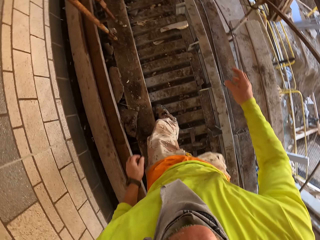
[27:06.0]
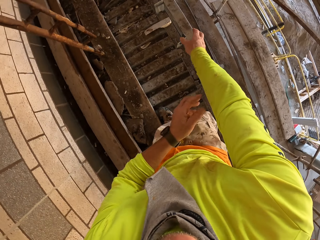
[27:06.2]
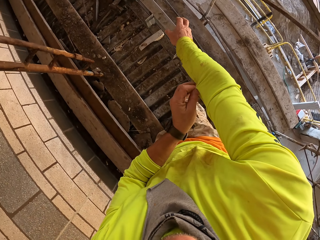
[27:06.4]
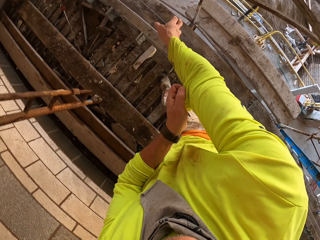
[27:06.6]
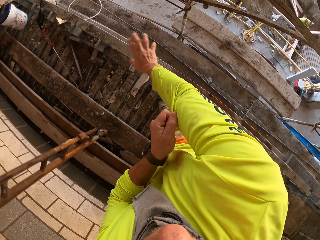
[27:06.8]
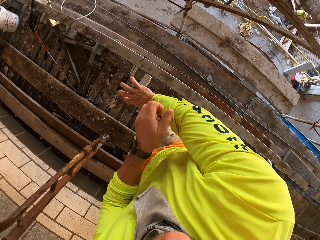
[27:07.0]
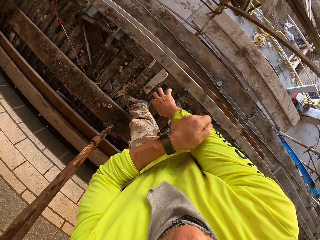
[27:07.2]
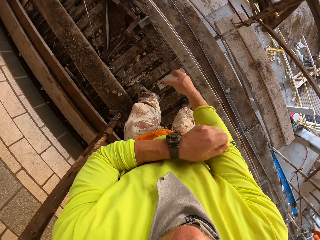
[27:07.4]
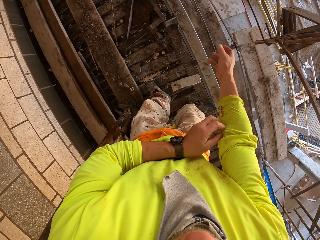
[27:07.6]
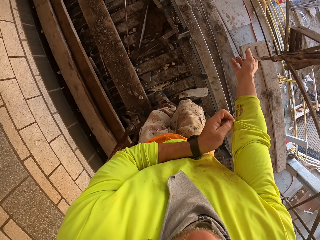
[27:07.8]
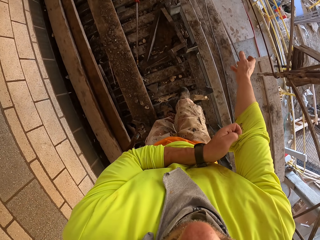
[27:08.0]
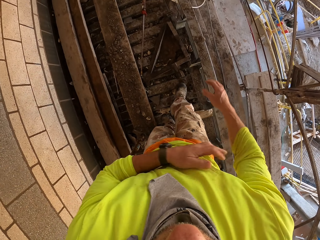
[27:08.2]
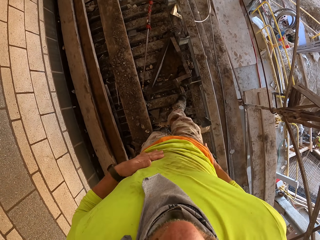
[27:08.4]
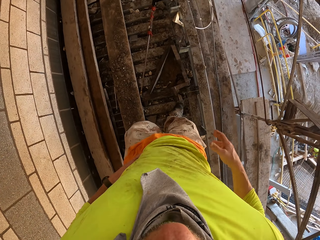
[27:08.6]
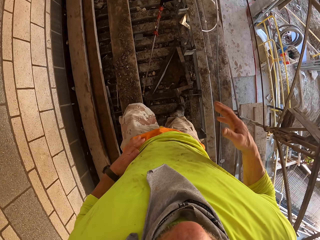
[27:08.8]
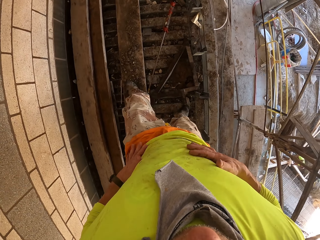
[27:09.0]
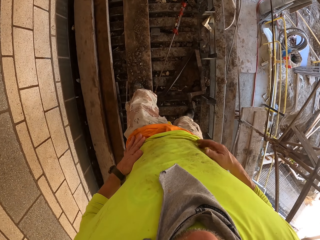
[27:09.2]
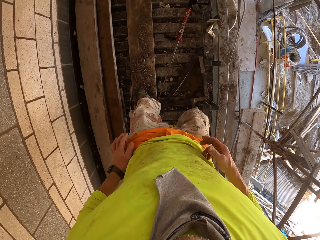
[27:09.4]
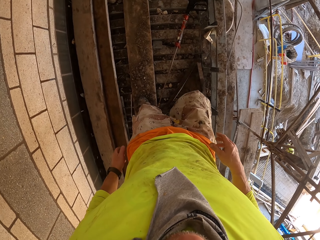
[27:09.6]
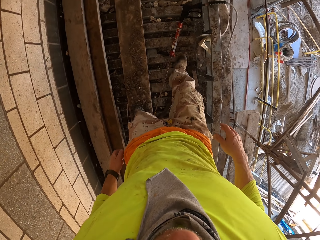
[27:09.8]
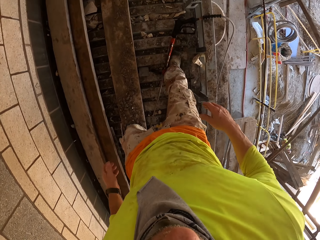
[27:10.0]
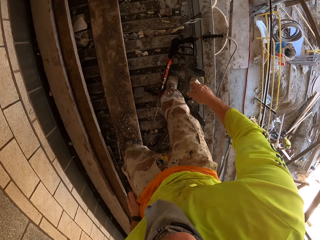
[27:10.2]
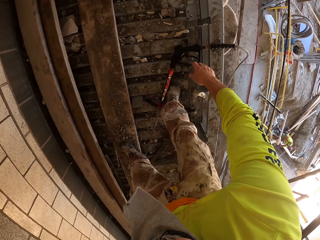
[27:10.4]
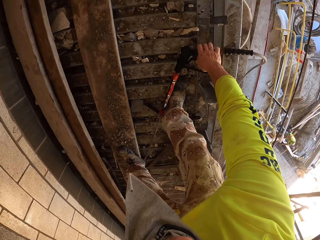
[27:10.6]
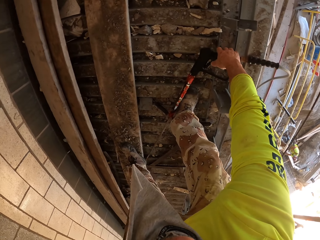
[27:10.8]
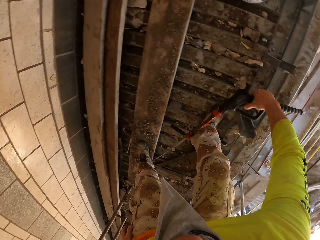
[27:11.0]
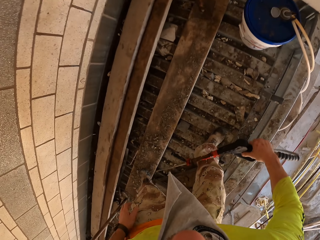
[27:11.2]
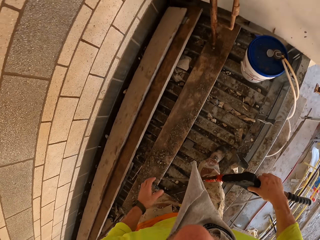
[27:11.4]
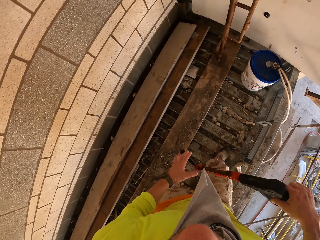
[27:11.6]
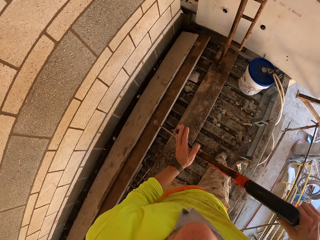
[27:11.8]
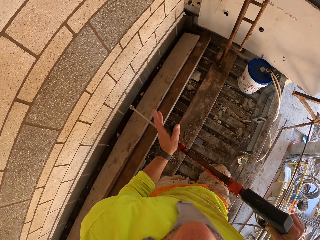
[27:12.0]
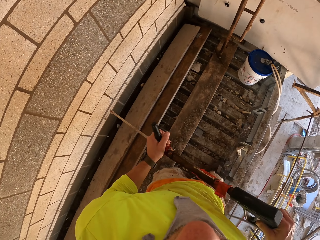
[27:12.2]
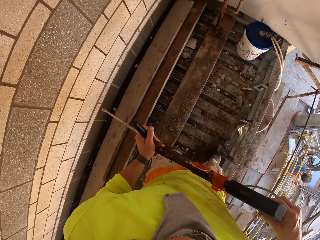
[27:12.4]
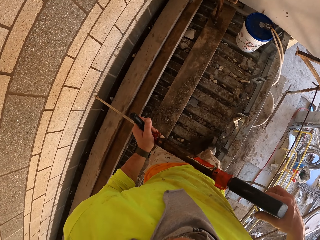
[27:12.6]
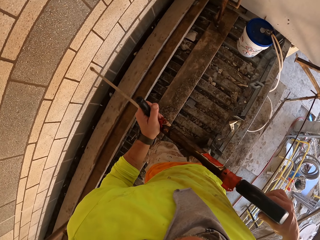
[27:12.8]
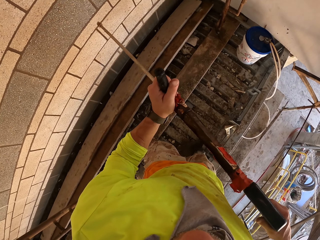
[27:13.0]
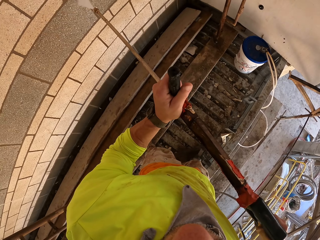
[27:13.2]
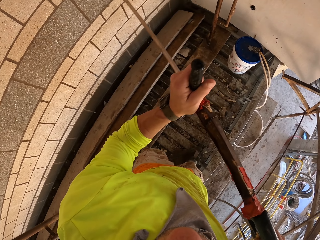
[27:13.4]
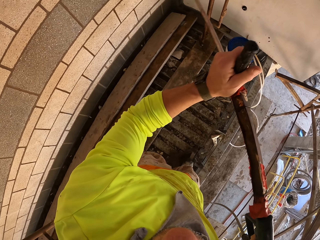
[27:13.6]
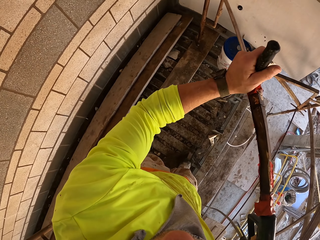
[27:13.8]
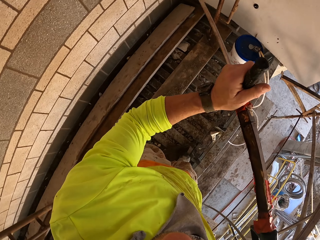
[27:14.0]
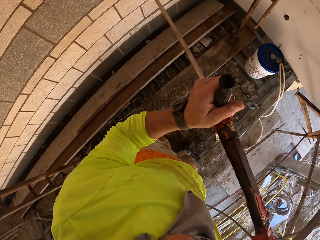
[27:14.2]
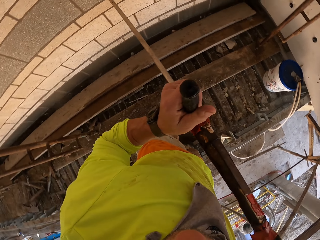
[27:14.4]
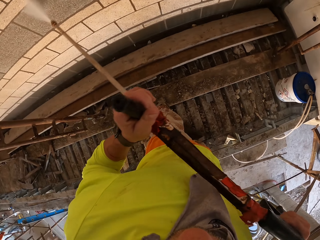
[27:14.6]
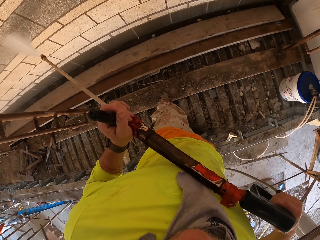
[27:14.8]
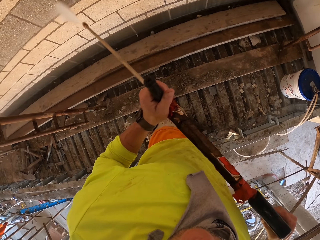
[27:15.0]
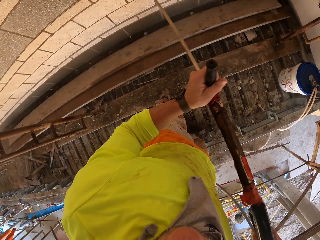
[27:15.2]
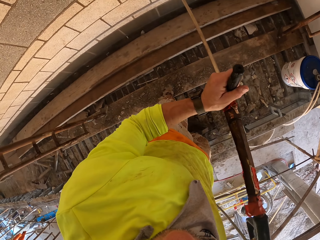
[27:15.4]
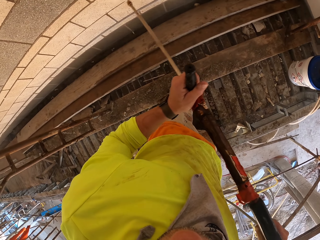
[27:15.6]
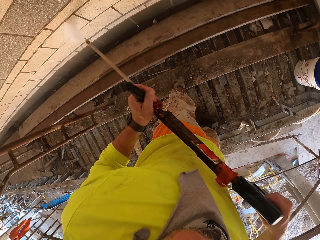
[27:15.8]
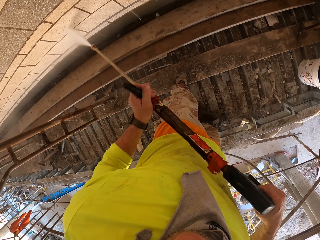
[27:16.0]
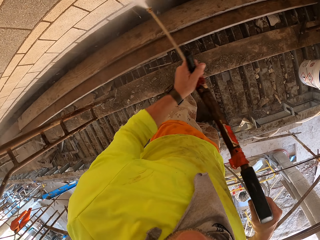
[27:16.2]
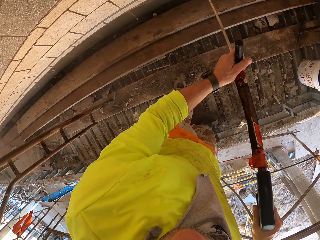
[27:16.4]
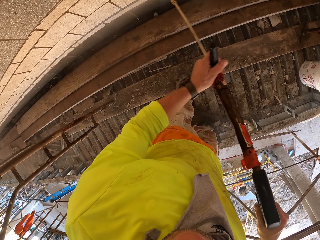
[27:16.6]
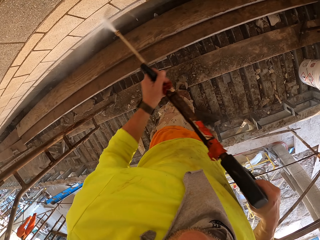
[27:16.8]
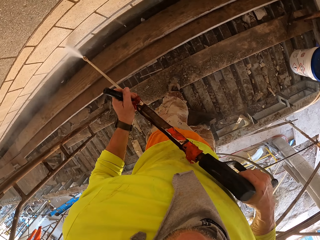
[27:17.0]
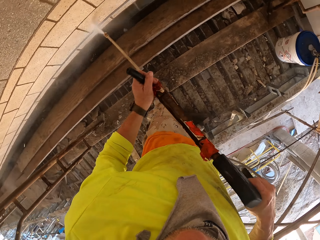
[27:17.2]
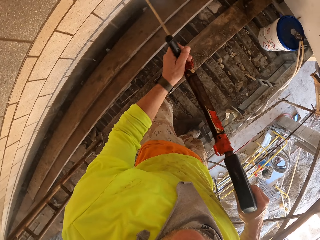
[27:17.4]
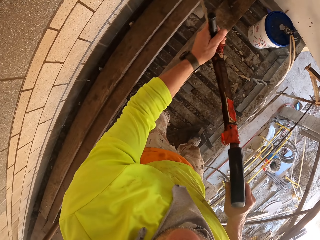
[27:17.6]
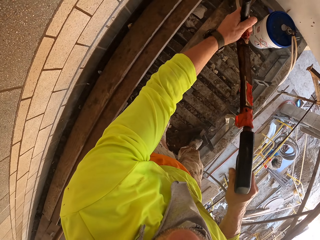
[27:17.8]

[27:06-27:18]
The camera wearer adjusts a cloth. They bend down, pick up a Loctite PL and spray a wall with the Loctite PL.

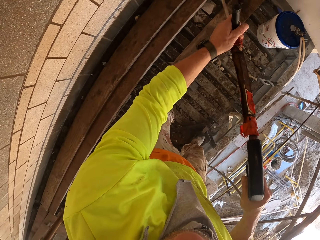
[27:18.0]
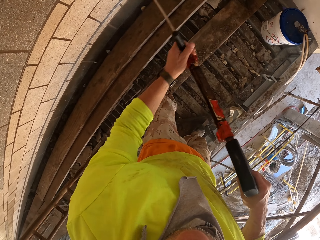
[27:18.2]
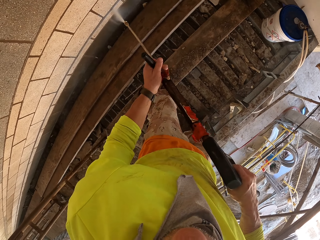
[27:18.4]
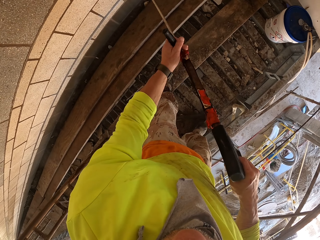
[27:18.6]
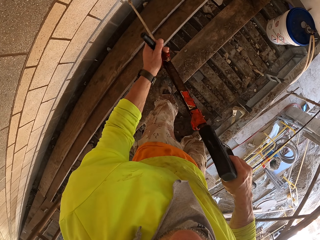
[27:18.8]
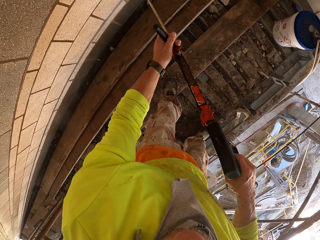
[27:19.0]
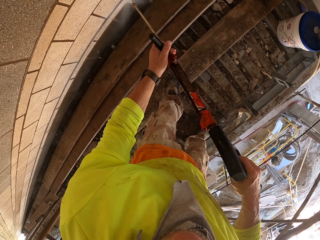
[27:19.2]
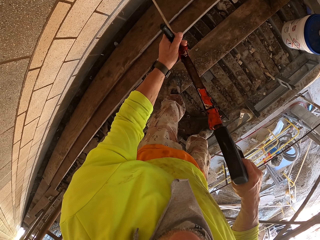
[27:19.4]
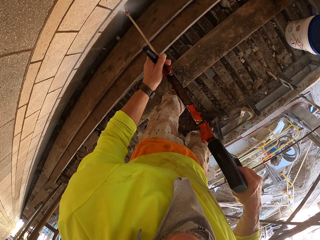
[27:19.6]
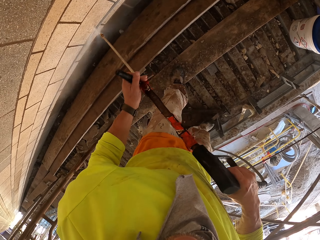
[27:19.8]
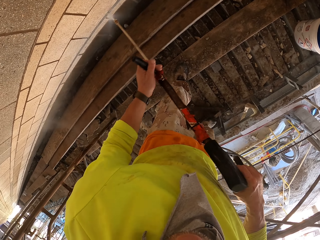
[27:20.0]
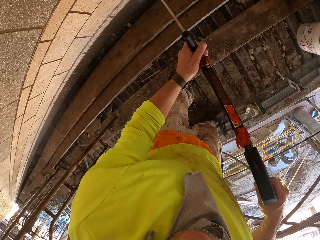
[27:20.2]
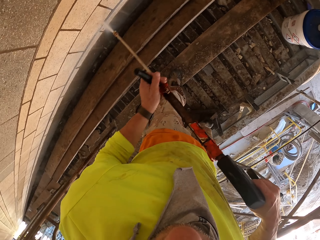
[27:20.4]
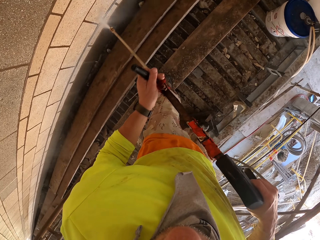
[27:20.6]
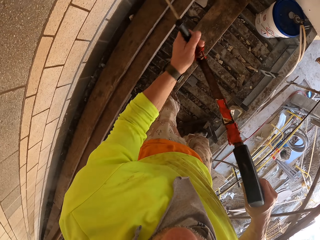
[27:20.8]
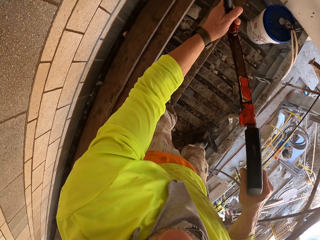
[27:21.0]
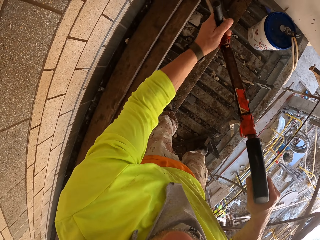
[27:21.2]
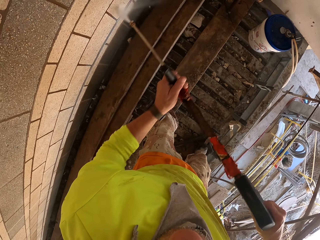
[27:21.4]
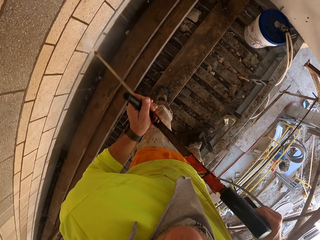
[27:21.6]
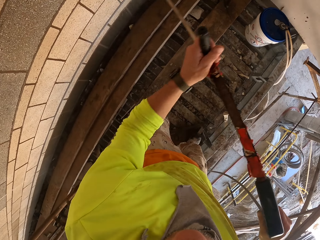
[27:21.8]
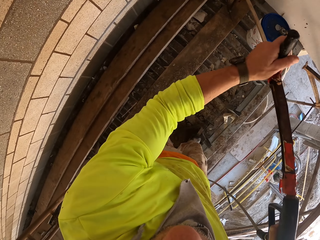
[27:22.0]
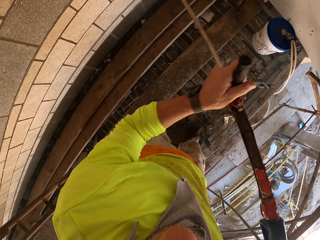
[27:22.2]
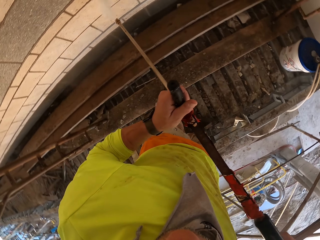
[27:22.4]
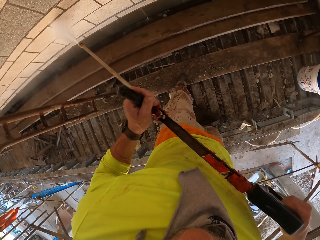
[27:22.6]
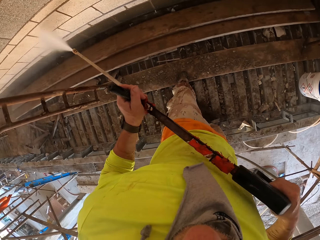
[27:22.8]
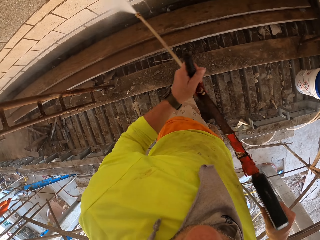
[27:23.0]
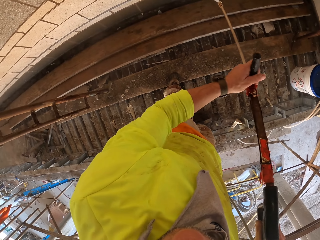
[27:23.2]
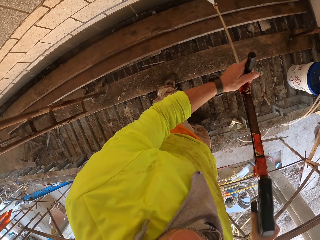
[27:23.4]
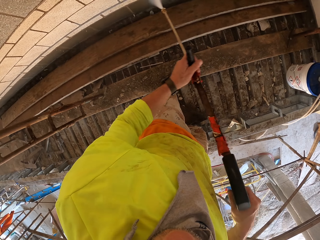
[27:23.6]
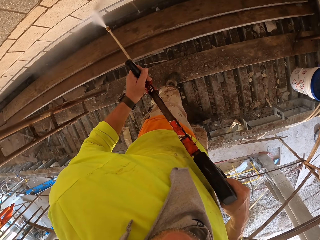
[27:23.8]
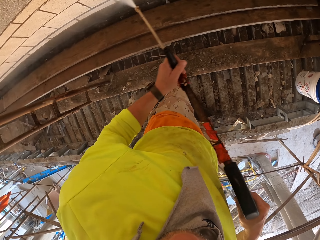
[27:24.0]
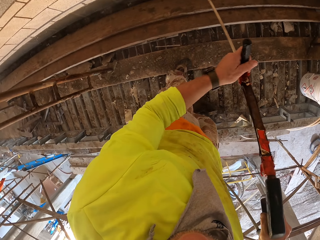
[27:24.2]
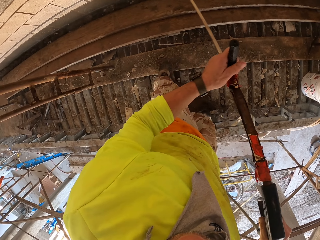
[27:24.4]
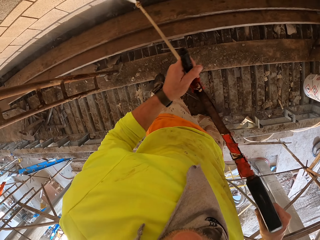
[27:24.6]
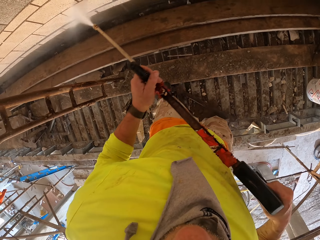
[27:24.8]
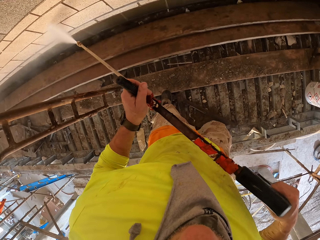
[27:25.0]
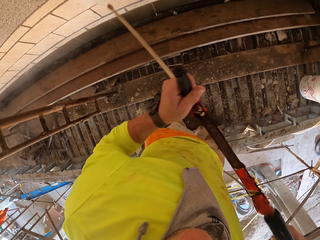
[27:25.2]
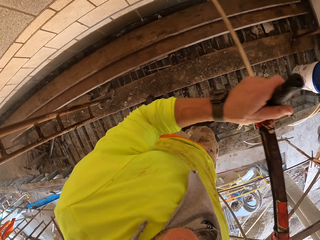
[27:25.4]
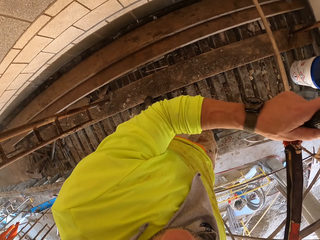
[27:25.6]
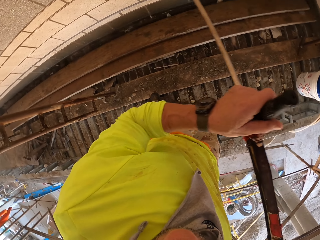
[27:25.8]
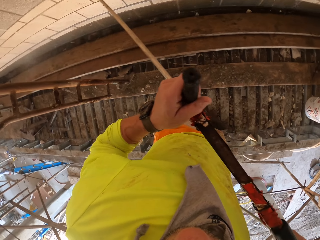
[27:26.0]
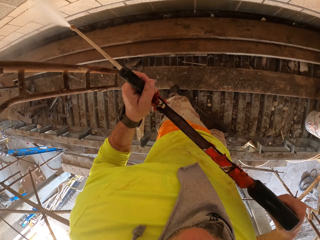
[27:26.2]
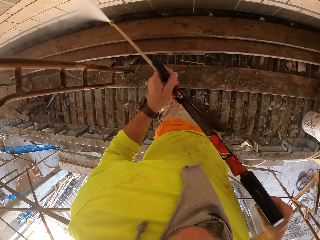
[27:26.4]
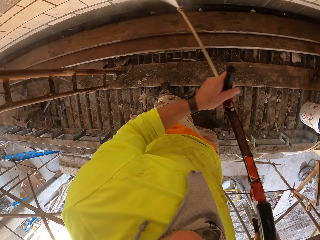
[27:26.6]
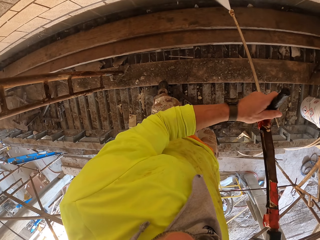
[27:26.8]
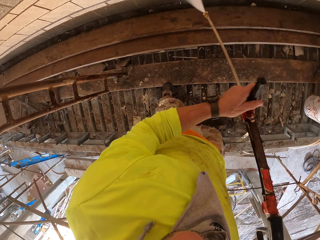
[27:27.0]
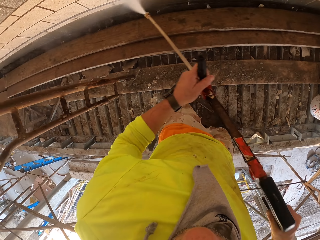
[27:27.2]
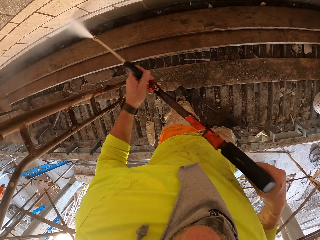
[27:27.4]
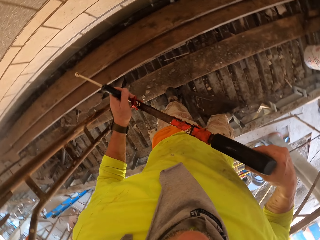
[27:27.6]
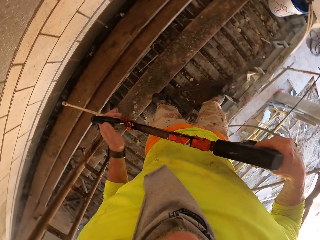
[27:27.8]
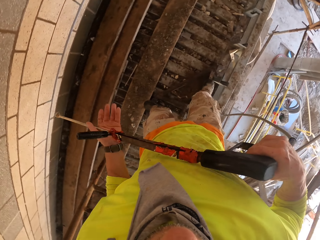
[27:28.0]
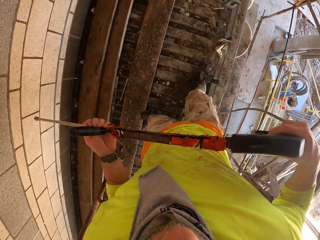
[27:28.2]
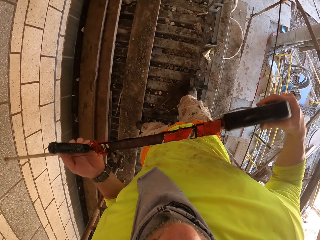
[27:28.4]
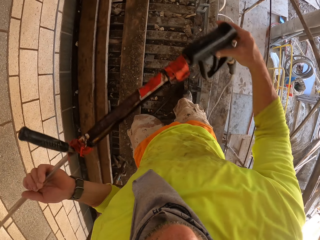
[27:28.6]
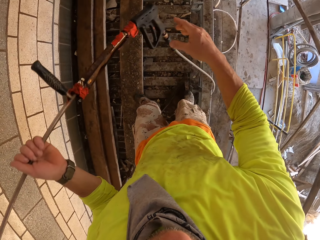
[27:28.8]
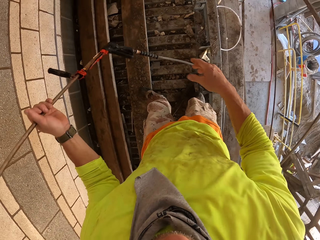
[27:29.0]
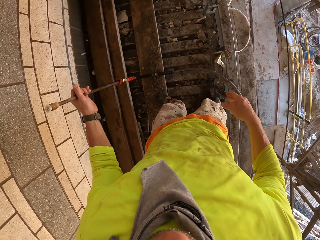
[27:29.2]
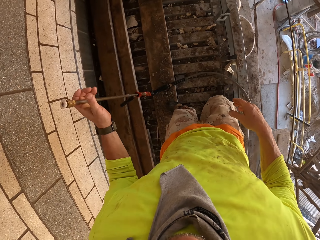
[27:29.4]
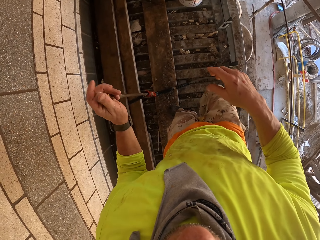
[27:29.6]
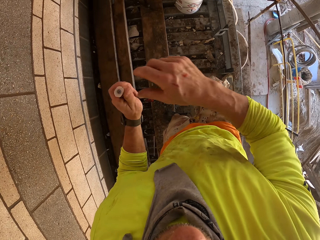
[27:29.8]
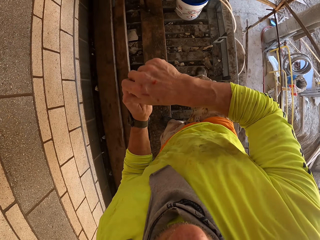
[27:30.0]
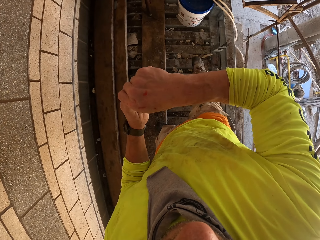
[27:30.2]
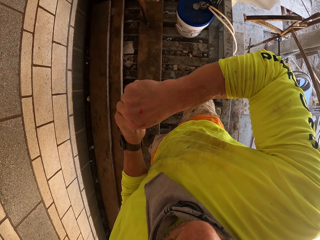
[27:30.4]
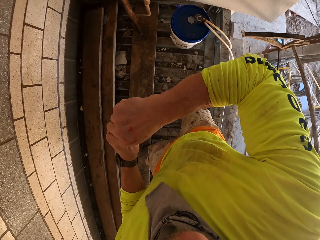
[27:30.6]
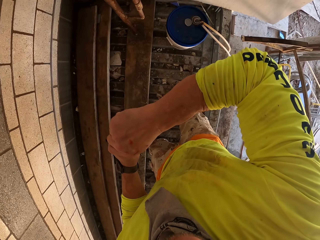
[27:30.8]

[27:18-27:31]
The camera wearer turns to the side. They change the lid of the sprayer. They hold a Loctite PL.
